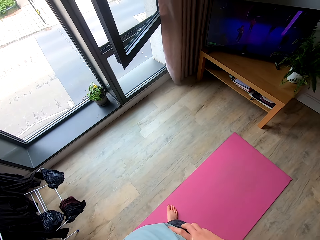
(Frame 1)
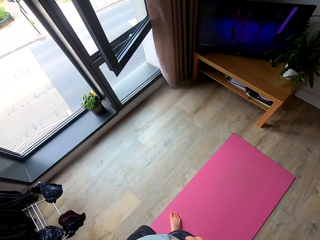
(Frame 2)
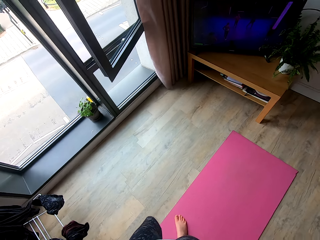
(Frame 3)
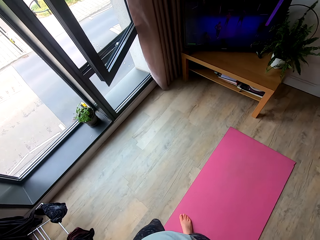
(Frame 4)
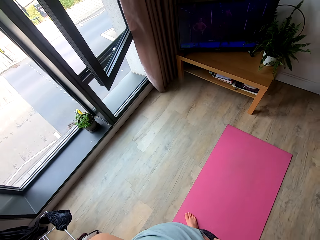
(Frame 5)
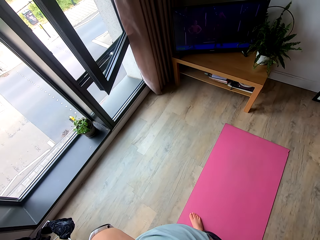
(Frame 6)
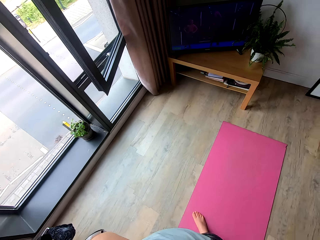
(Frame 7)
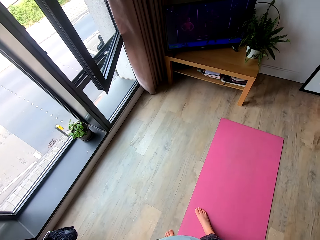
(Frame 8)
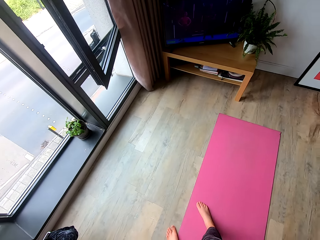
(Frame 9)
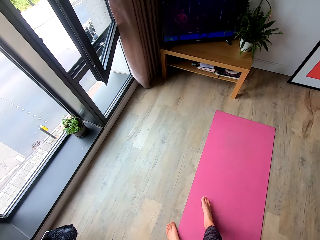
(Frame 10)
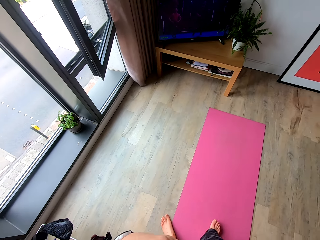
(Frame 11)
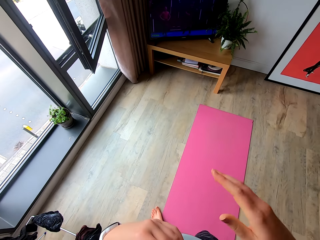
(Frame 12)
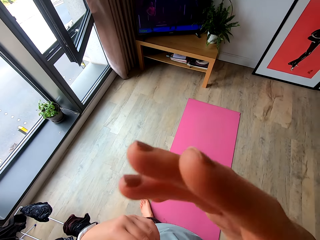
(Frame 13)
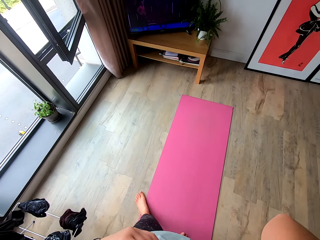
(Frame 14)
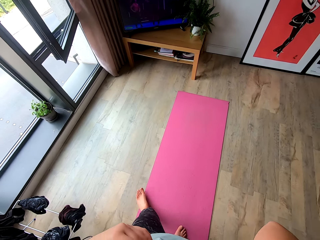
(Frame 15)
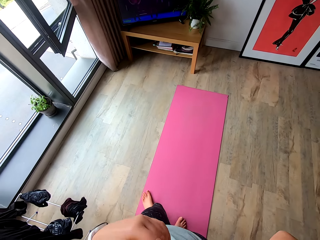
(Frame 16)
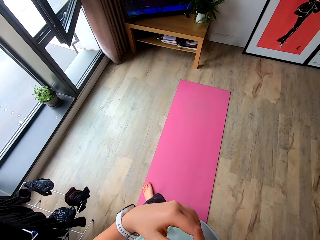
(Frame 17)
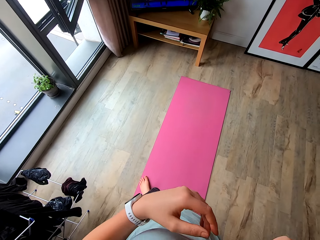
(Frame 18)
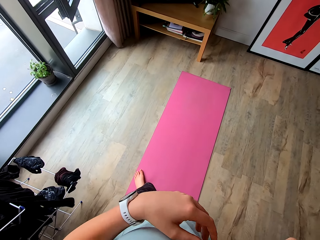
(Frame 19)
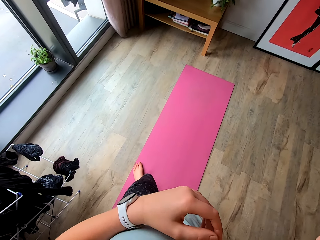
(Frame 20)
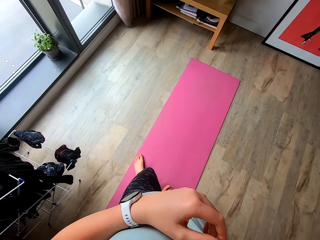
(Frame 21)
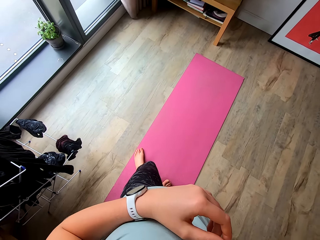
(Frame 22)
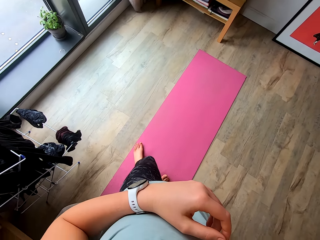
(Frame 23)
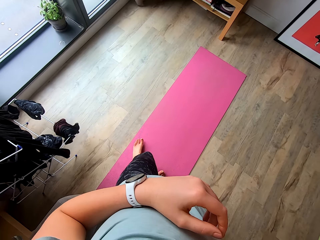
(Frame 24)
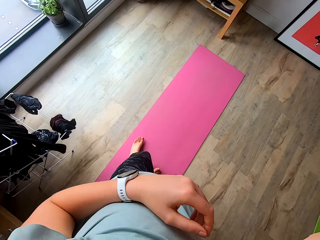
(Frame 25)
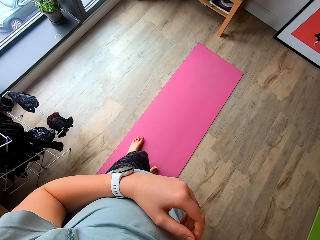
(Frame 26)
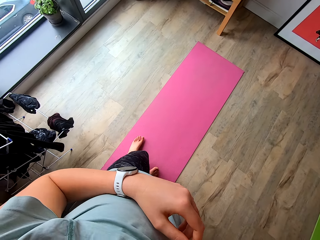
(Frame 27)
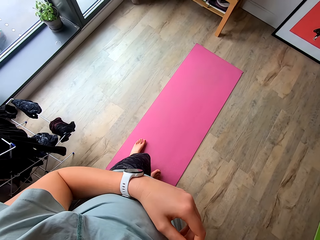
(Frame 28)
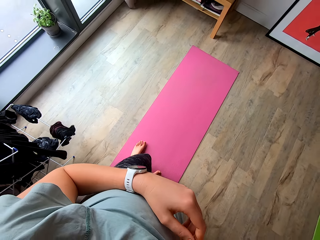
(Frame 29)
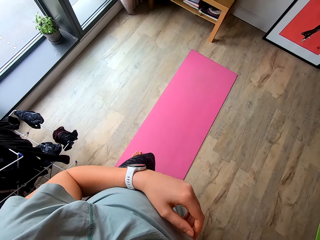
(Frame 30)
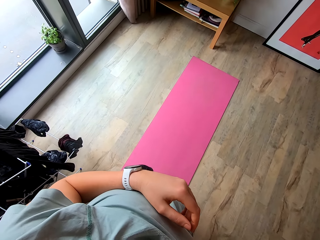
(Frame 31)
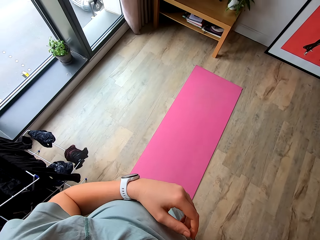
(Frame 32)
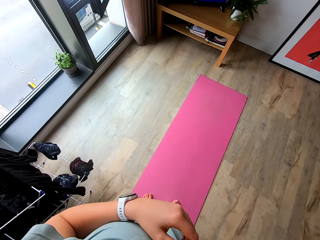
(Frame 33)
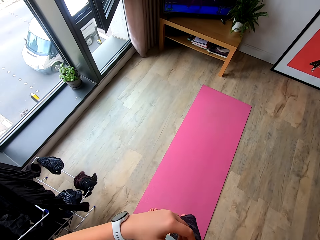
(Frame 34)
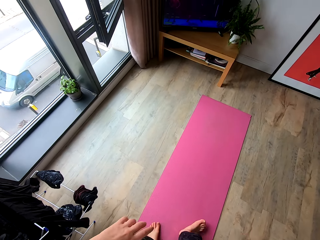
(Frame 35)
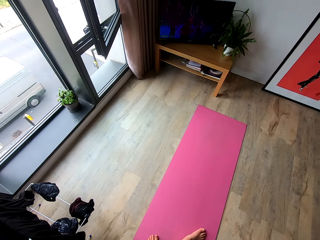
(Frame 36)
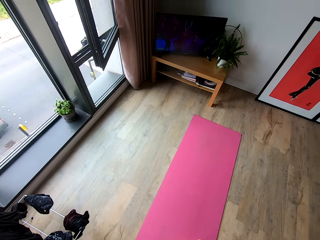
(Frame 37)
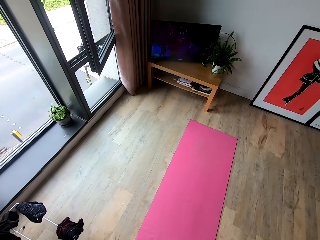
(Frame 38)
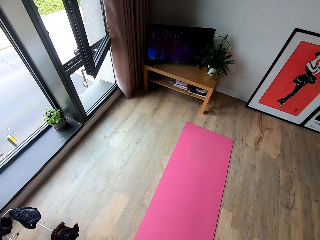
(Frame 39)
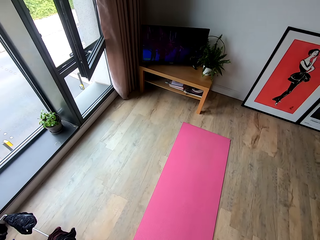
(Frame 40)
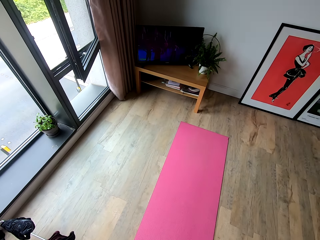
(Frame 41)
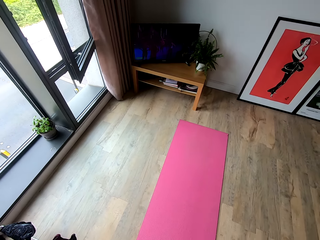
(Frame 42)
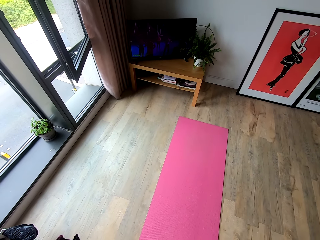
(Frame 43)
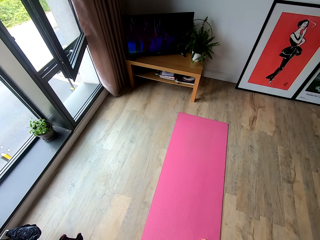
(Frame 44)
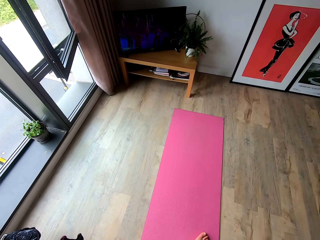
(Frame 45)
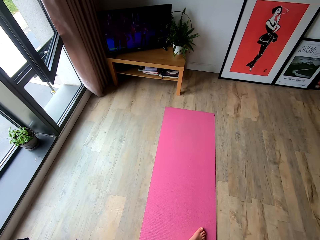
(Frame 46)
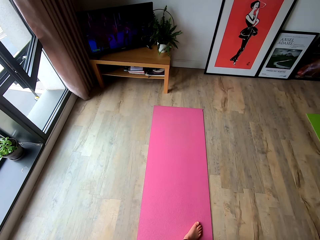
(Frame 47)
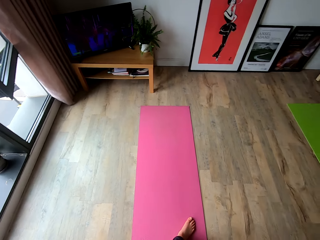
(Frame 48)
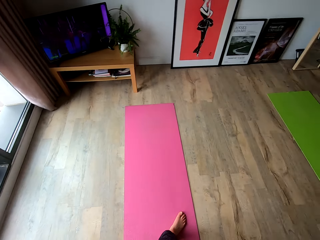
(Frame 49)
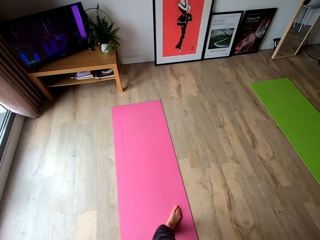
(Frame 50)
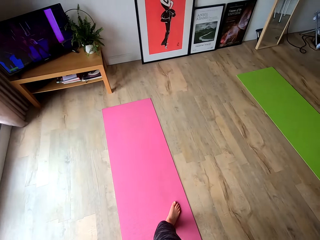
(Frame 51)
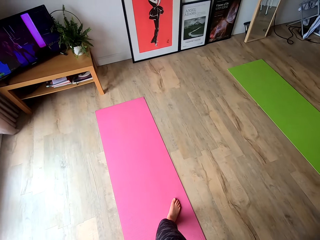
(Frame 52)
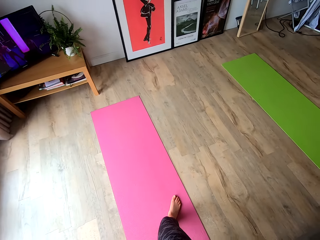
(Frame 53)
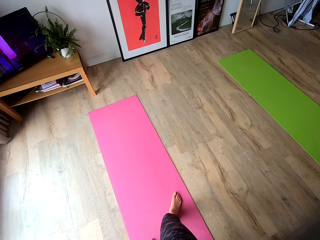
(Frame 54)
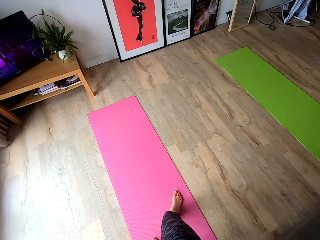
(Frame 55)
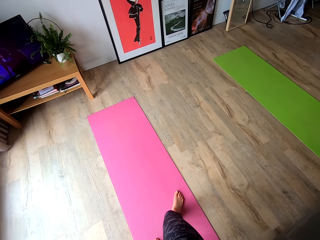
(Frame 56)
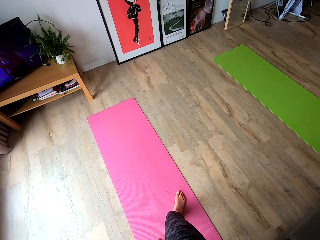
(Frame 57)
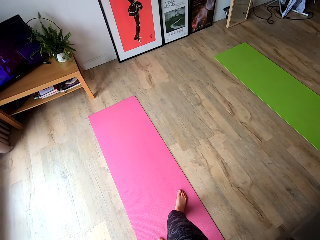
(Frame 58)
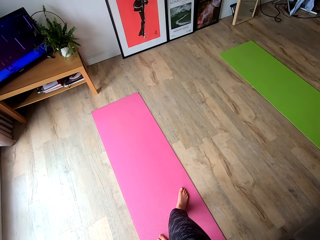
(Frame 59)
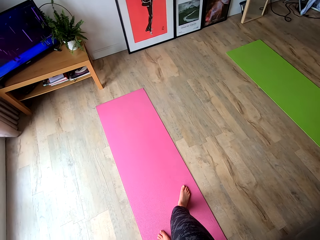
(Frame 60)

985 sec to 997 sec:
The camera wearer touches her nose with her right hand. She looks around the room.

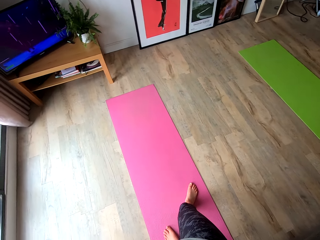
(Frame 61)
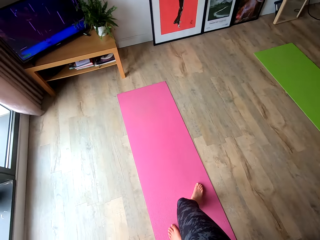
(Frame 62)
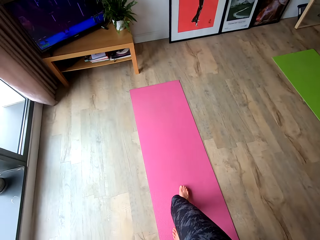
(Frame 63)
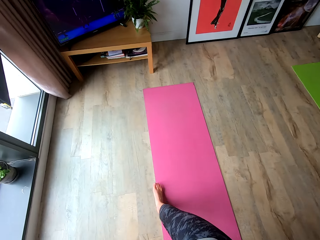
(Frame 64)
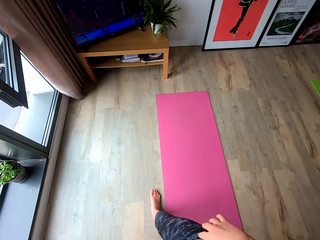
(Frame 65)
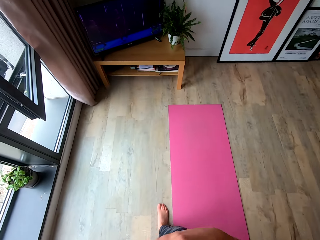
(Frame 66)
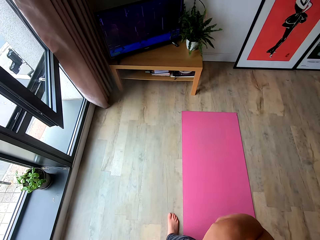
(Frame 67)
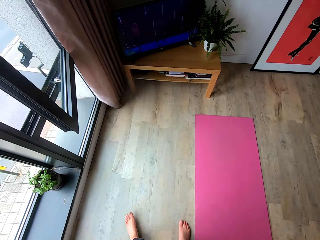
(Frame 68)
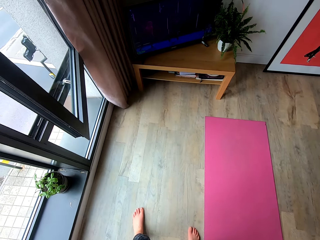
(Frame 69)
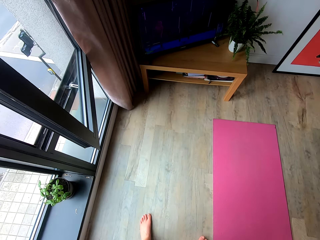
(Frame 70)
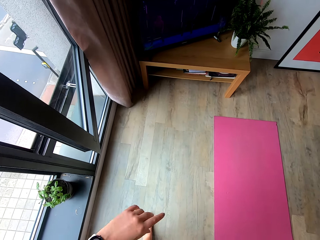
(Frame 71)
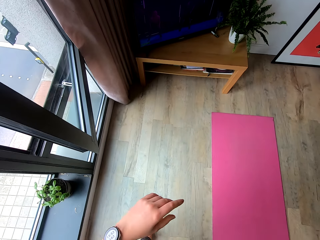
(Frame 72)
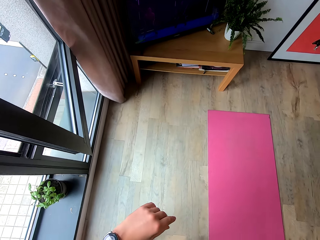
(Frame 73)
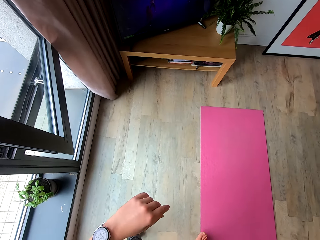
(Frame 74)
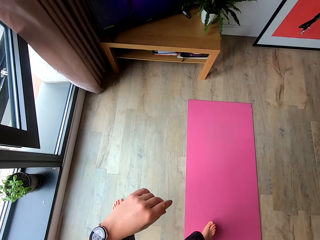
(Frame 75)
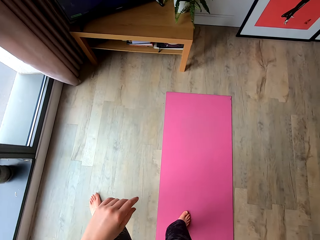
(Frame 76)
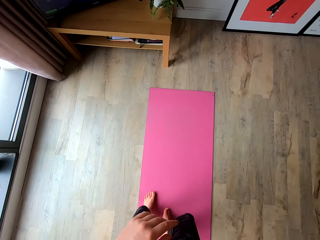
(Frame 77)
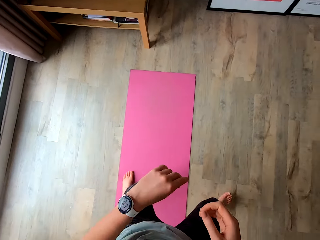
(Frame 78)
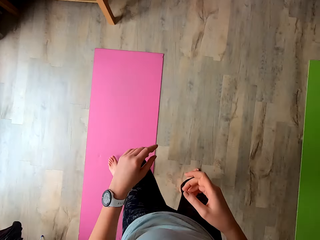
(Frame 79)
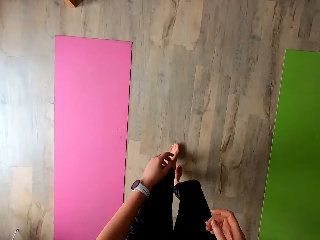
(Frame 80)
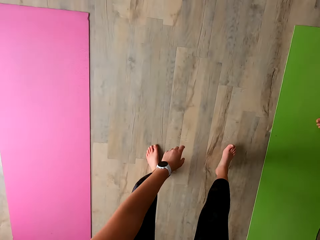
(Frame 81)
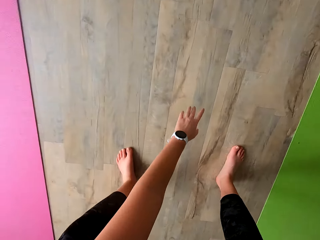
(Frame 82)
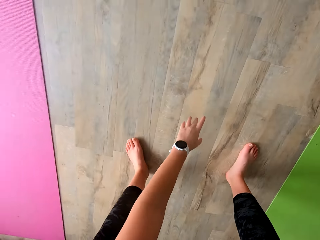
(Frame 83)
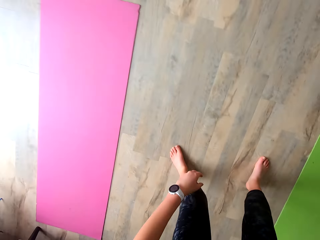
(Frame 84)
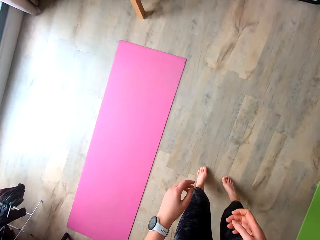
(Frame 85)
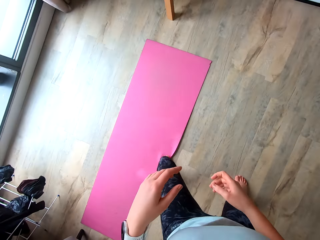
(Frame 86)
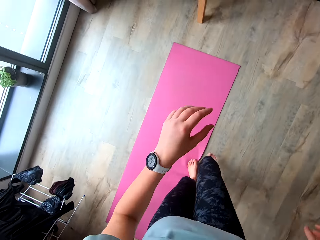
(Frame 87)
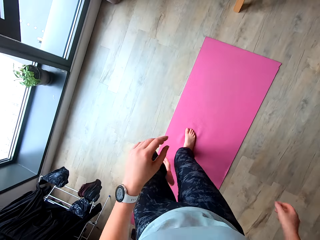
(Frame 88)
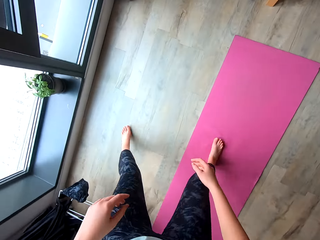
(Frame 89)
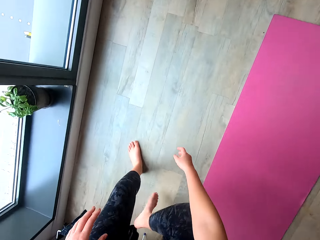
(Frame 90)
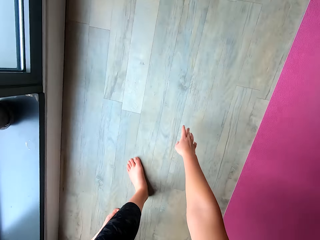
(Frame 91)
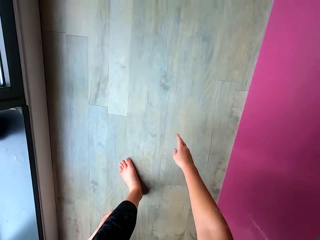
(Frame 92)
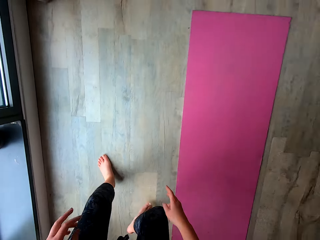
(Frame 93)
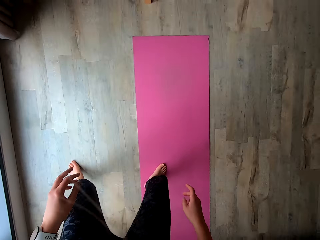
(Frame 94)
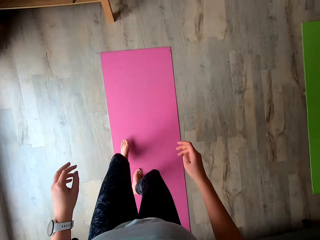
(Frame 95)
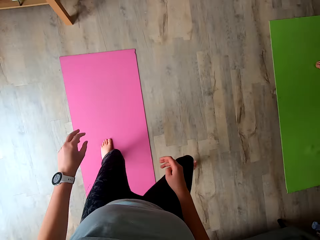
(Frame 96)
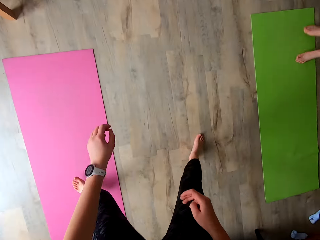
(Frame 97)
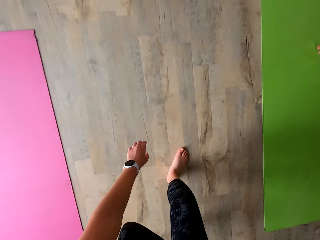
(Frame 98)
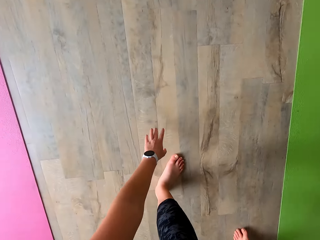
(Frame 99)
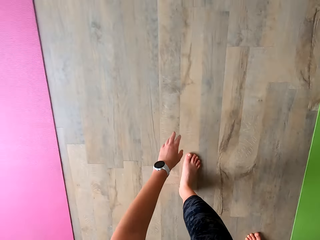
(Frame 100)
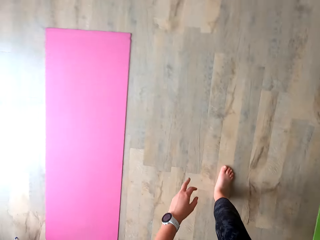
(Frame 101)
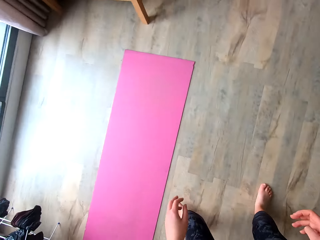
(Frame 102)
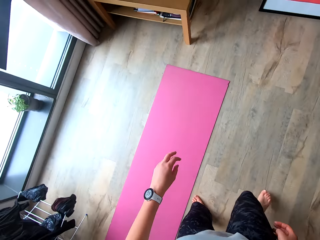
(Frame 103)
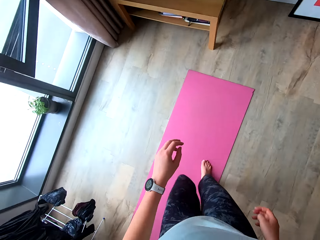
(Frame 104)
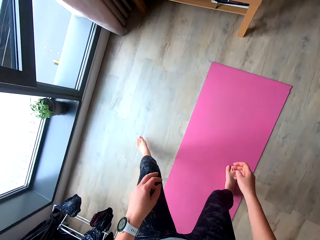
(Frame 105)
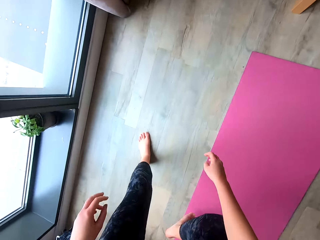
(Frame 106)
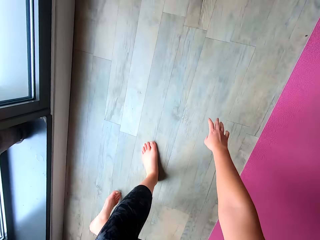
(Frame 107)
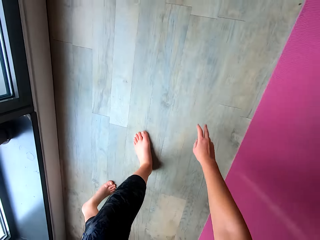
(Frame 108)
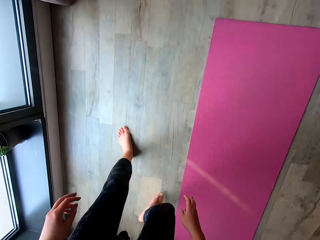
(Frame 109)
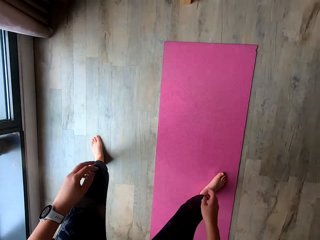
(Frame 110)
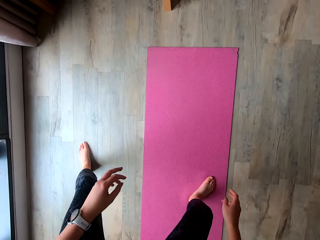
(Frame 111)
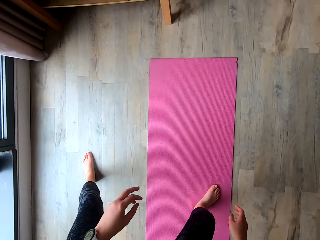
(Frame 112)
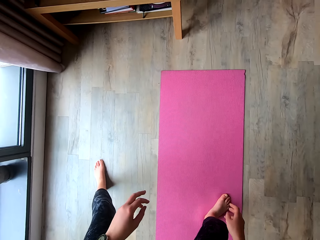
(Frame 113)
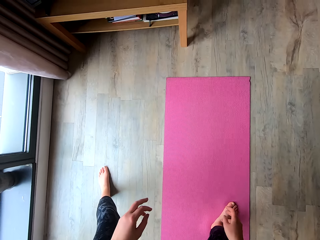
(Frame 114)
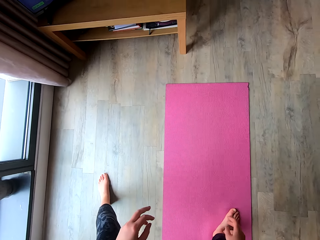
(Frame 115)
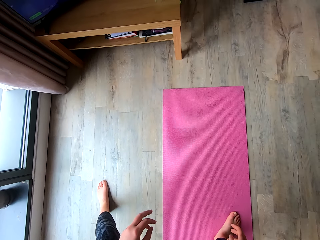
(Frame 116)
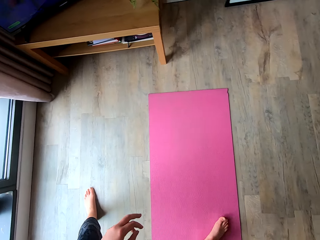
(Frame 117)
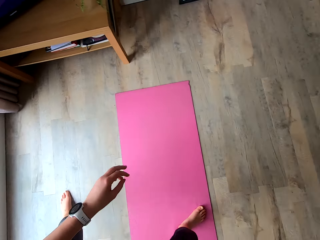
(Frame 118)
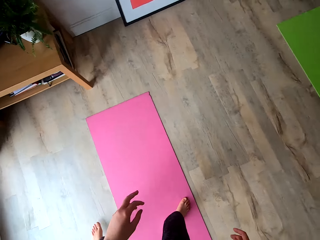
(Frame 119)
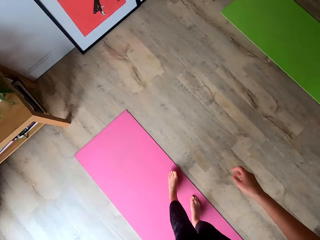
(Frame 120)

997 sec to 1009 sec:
The camera wearer moves to the floor. She works out in the room. She jumps to the right side on the floor. She touches the floor with her left hand. She jumps to the left side on the mat. She touches the floor with her right hand. She pauses.
